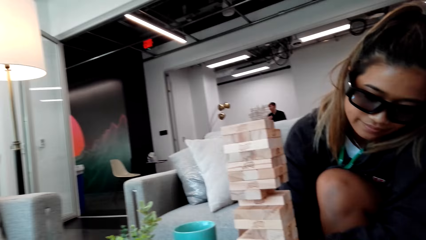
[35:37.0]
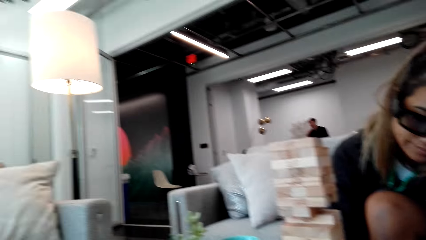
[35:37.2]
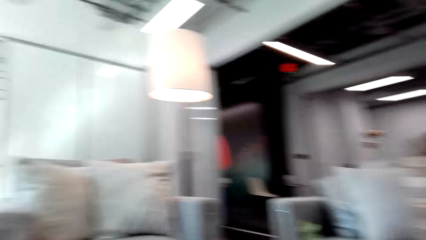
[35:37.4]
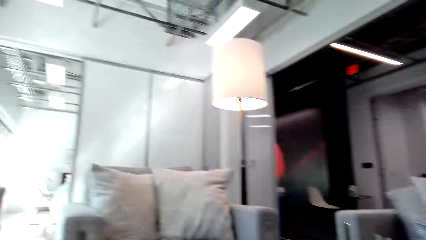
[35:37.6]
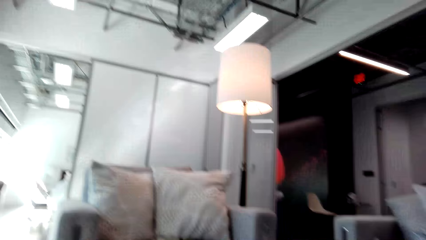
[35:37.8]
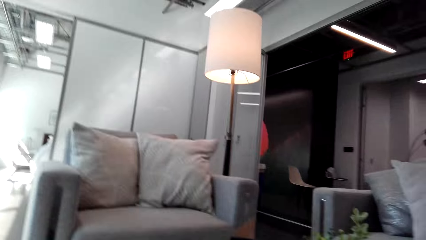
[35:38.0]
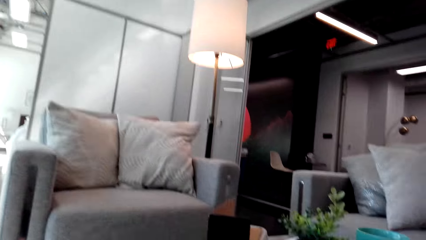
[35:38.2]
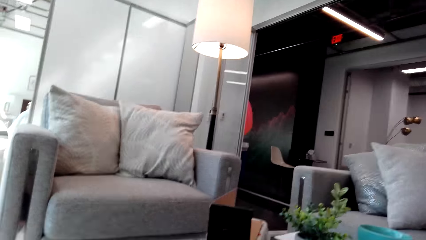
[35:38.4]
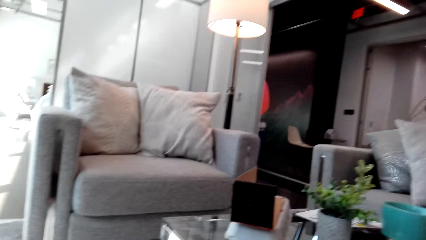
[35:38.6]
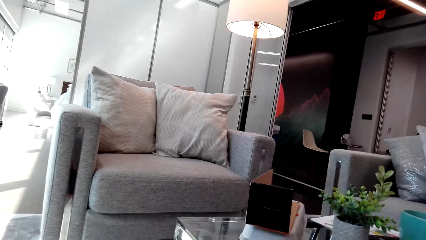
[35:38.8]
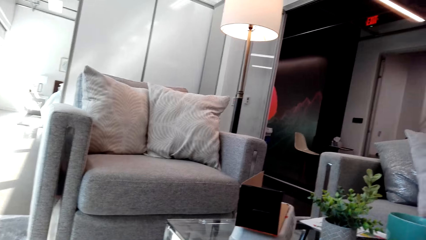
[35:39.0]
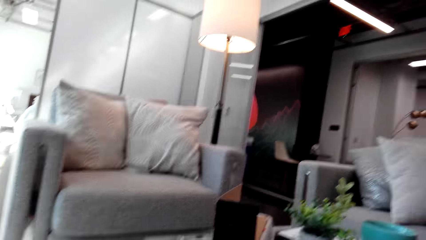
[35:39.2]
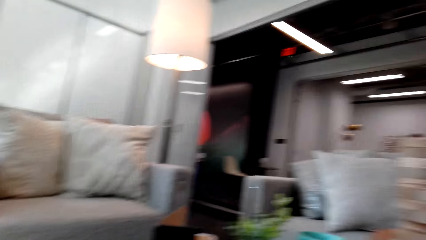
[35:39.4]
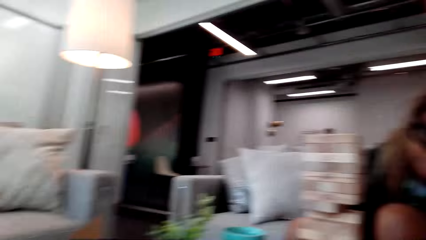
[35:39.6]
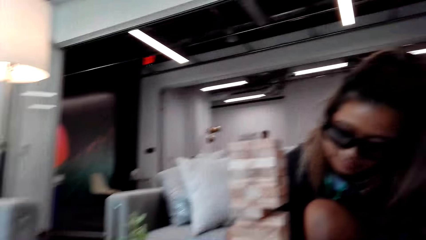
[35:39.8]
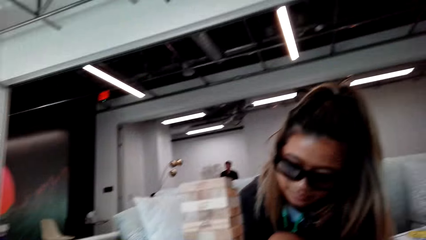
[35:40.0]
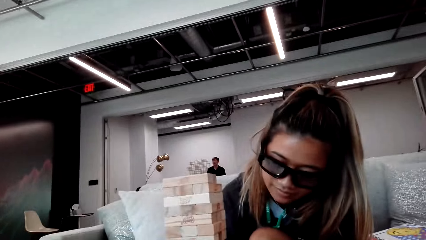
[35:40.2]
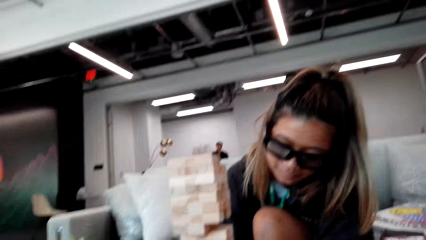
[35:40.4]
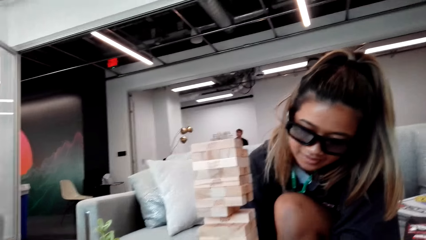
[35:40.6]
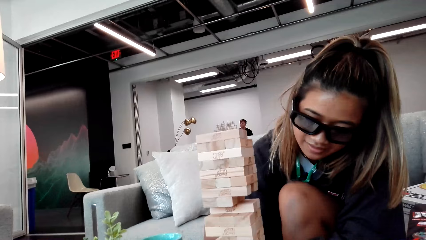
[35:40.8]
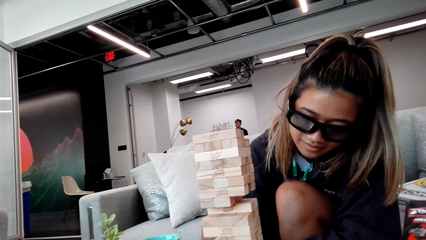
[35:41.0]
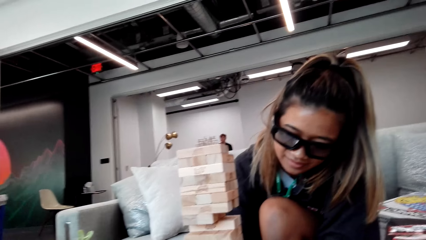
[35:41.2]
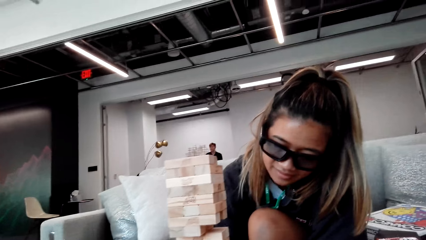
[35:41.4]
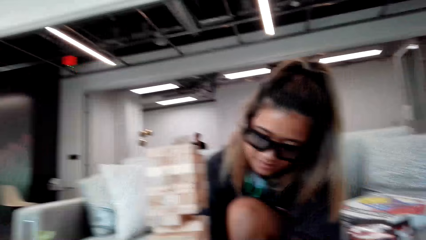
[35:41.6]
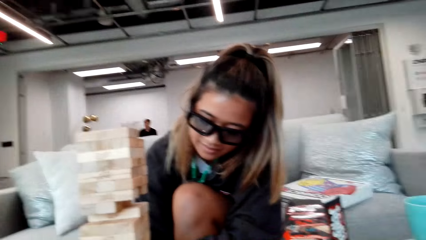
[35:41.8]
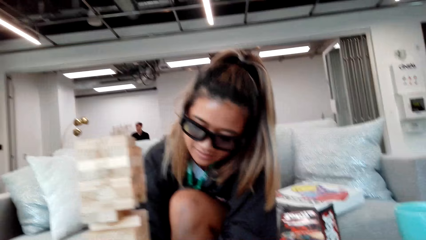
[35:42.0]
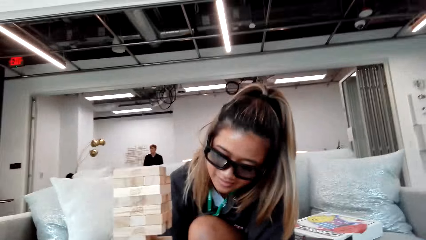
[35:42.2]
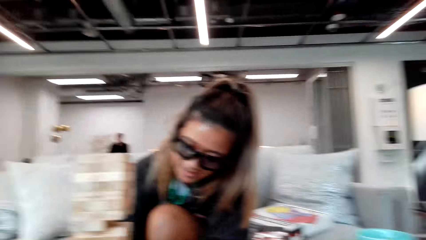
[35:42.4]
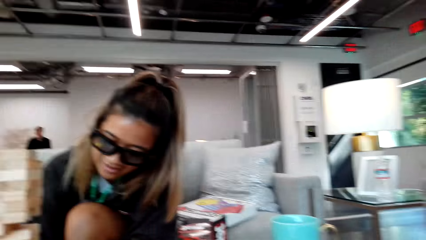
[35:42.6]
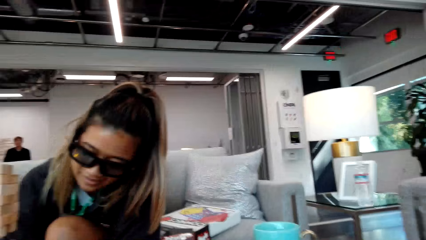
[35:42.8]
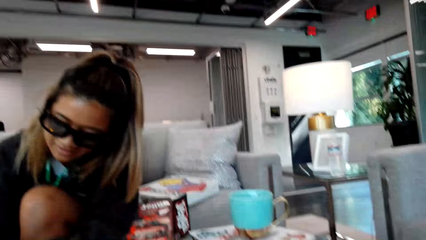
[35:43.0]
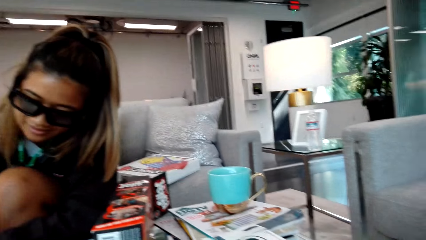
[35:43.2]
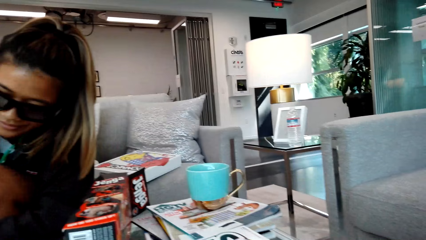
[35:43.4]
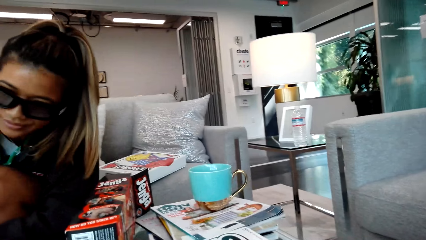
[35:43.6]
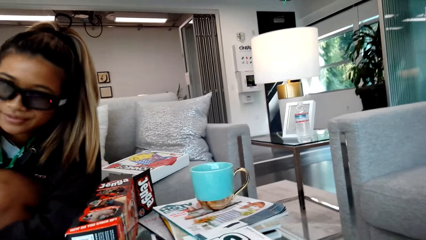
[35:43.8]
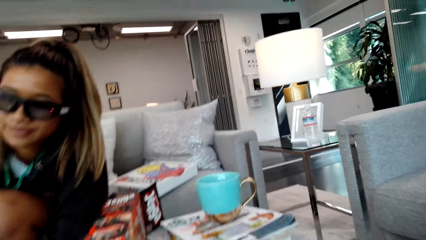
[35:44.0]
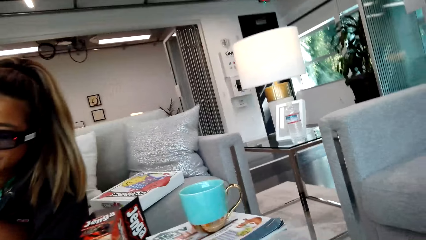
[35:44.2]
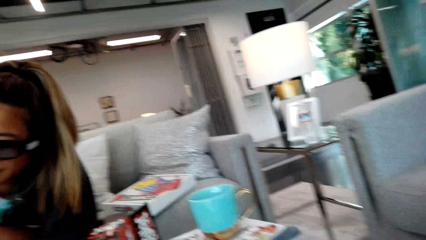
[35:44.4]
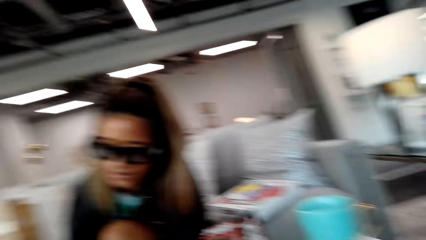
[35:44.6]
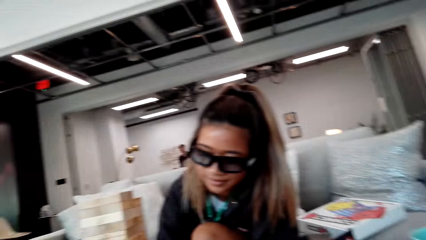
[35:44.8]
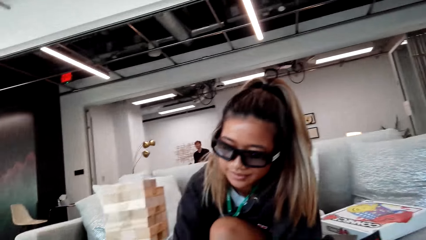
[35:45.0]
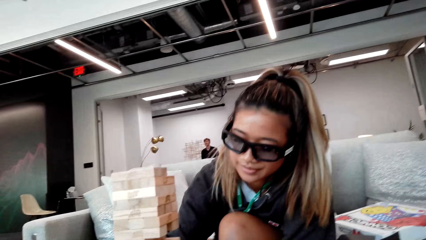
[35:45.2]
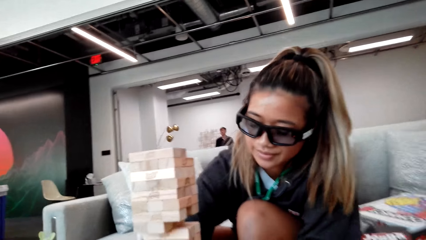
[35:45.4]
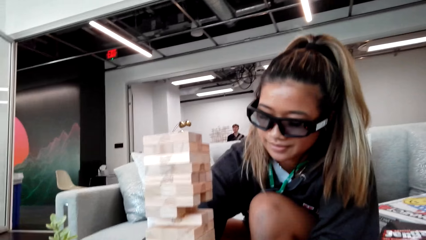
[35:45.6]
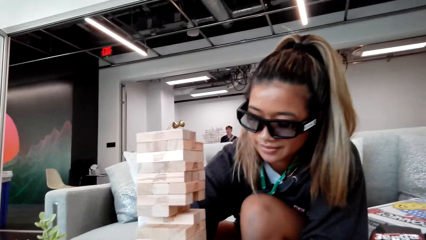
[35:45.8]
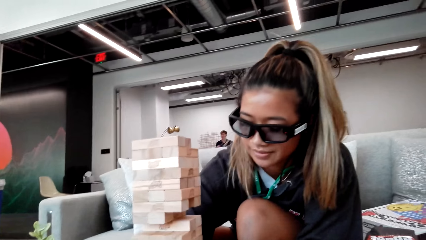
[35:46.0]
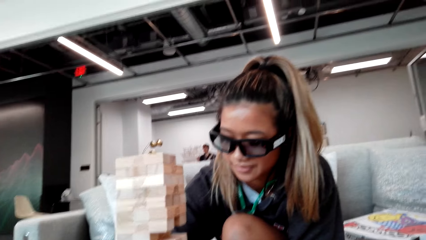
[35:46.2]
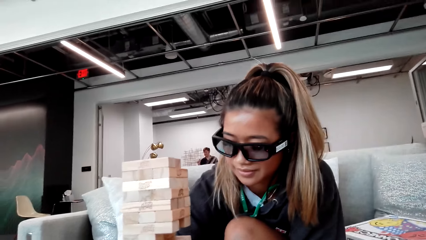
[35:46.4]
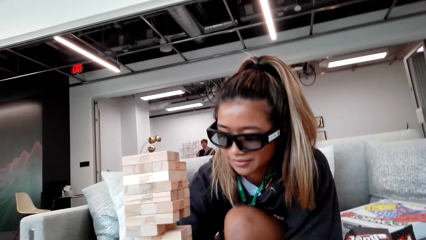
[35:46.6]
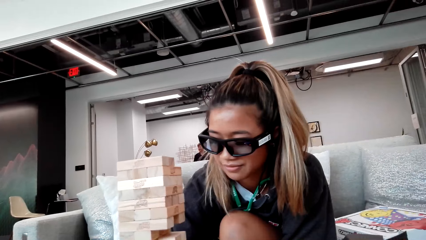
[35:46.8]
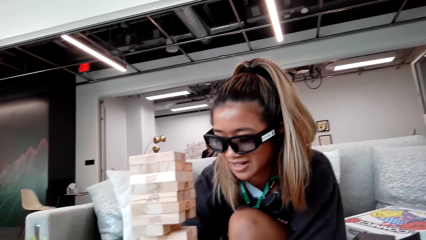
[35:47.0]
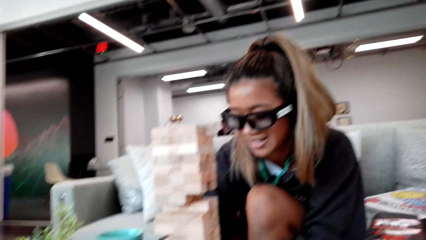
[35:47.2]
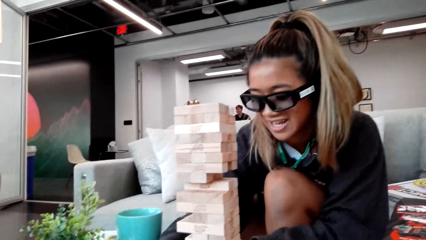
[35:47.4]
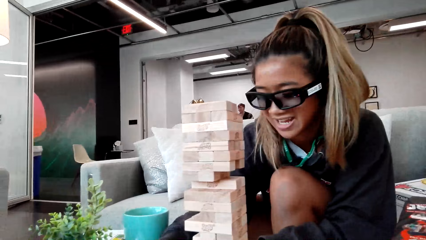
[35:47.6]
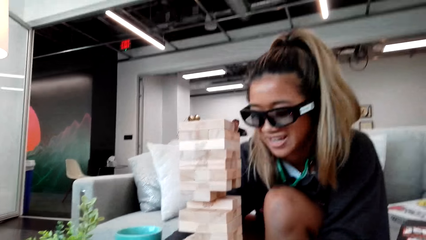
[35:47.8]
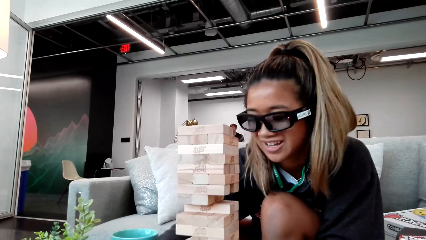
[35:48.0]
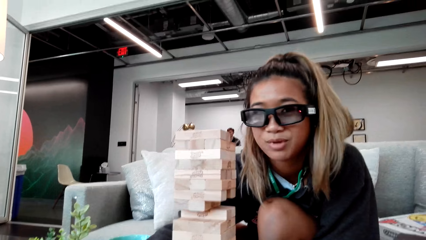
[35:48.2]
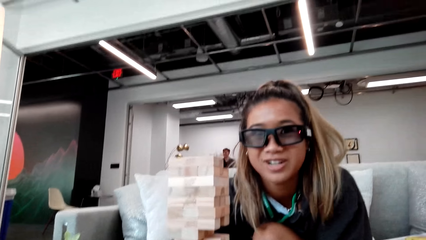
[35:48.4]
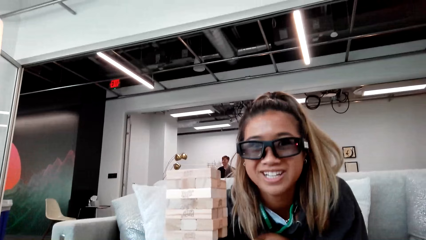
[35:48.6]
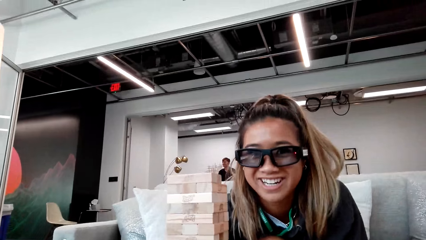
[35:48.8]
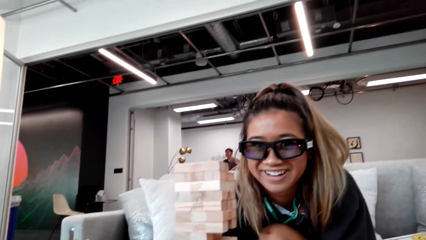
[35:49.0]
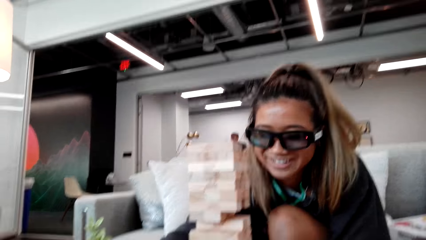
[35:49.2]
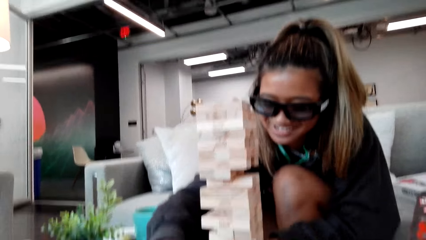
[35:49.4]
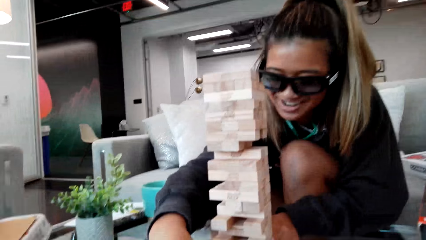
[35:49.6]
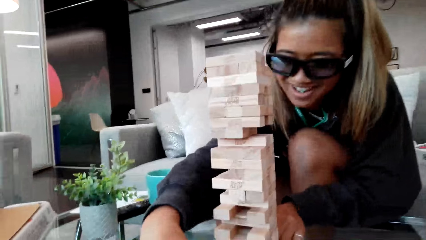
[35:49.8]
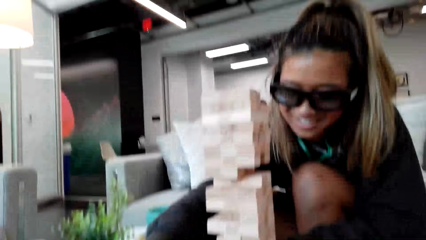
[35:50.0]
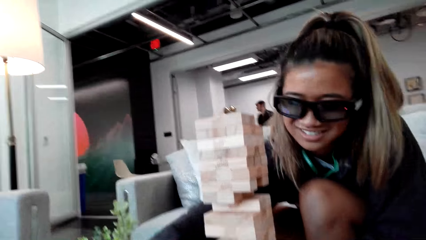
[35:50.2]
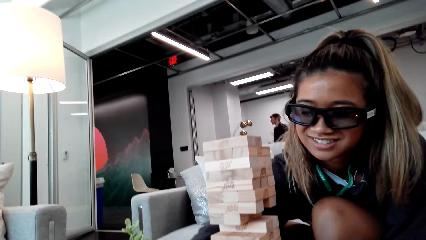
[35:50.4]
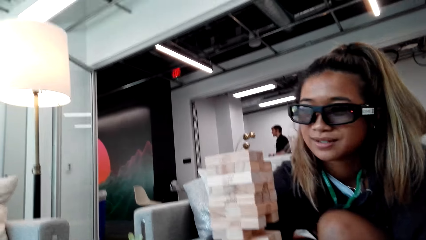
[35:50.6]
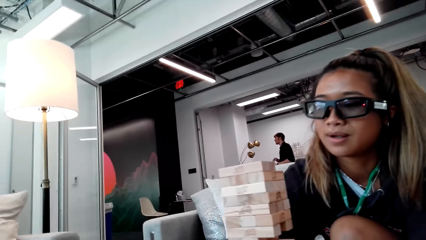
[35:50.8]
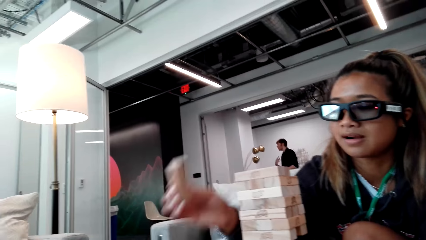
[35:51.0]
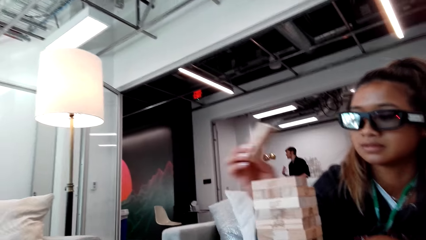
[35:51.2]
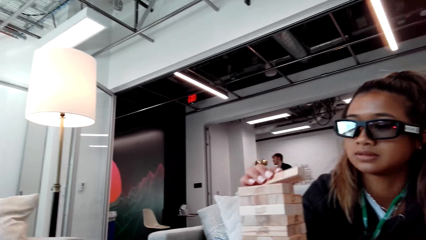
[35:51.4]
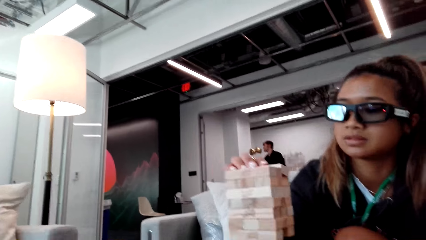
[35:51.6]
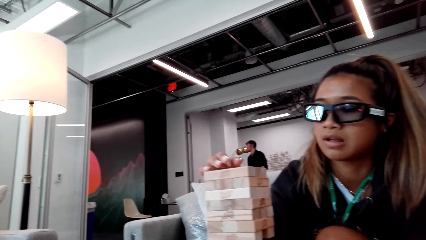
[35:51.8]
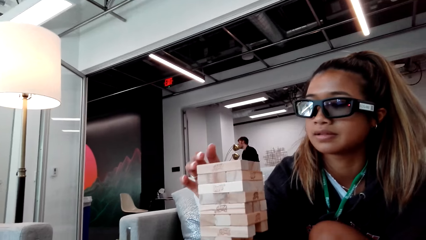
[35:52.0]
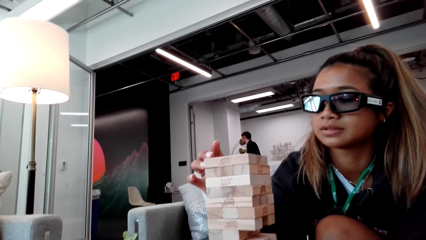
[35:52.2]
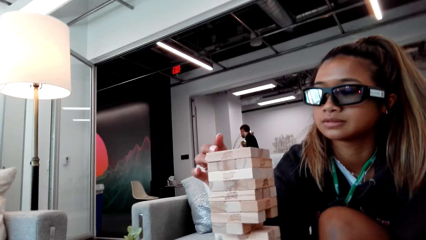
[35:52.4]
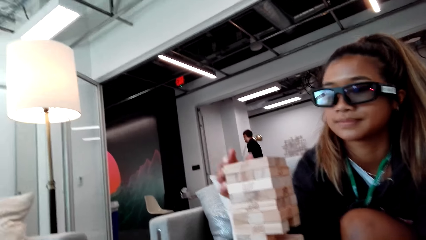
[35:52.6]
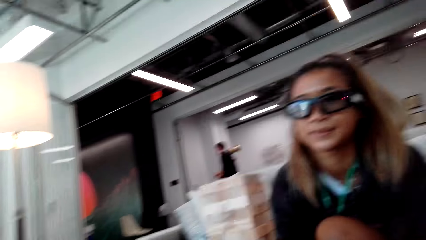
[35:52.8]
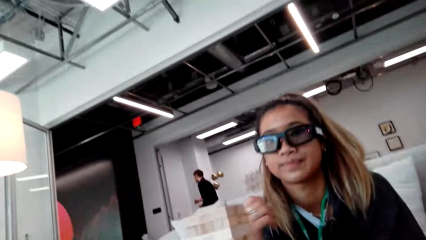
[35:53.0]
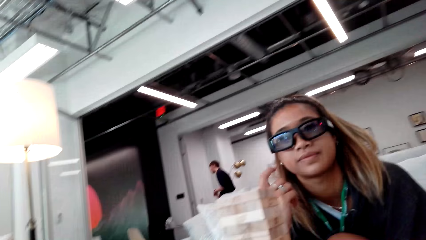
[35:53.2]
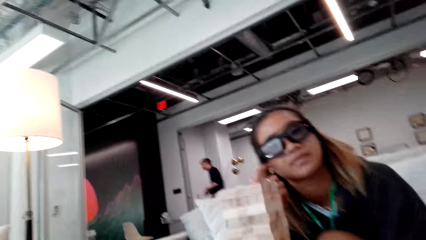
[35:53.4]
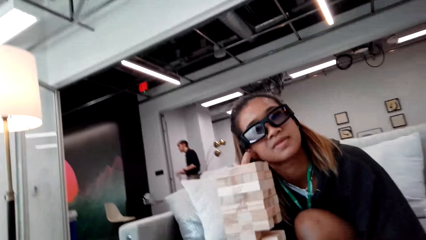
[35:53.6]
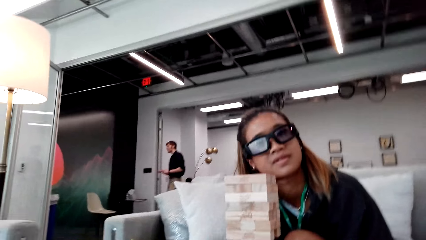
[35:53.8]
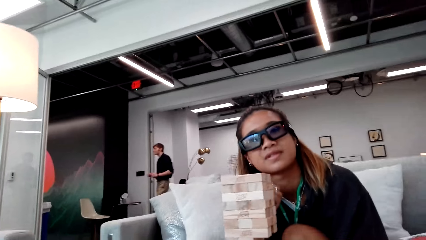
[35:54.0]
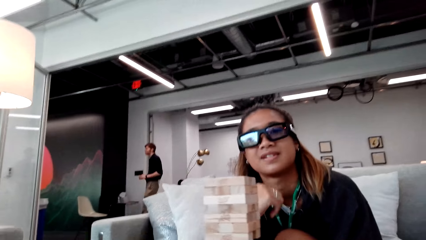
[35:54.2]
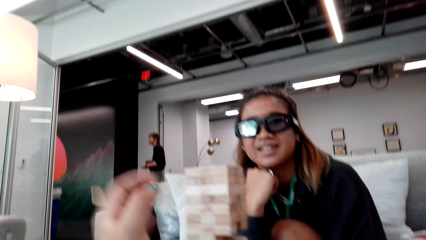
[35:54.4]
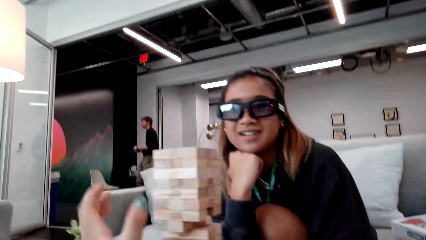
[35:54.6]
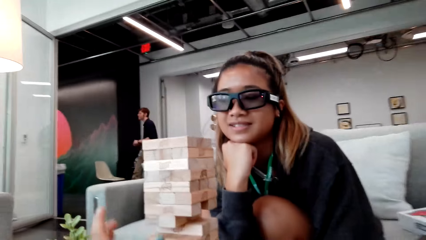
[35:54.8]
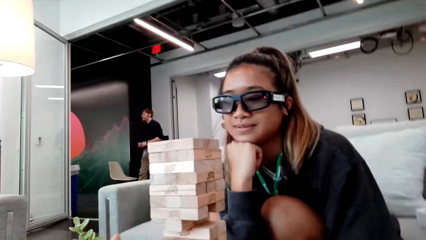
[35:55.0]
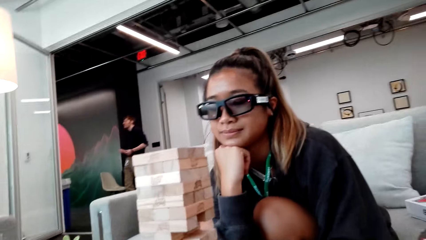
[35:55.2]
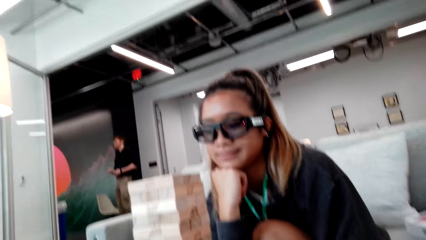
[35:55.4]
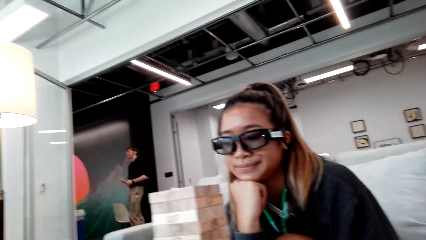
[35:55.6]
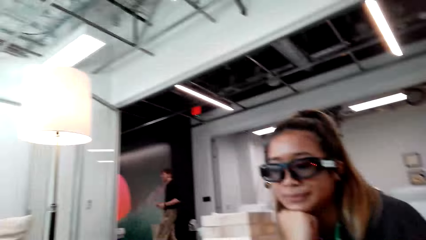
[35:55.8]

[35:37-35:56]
A person walks in the room.
